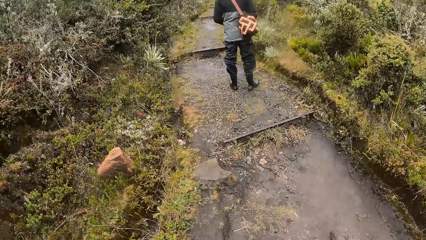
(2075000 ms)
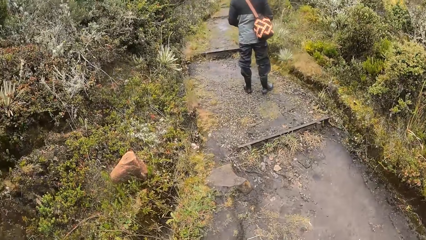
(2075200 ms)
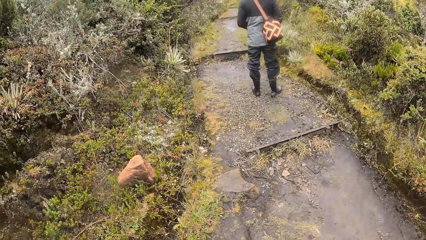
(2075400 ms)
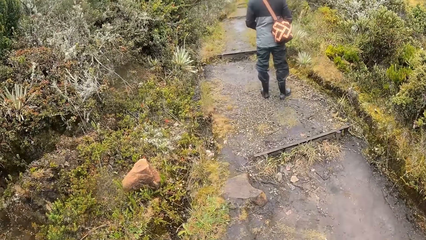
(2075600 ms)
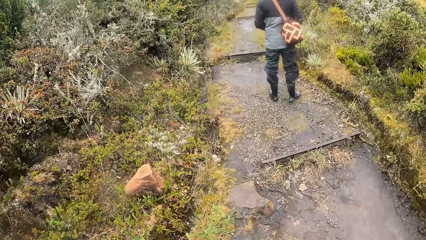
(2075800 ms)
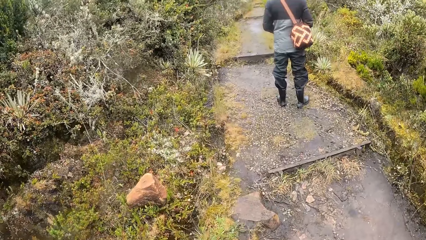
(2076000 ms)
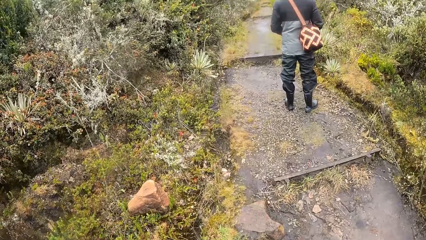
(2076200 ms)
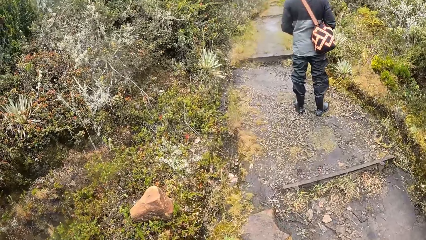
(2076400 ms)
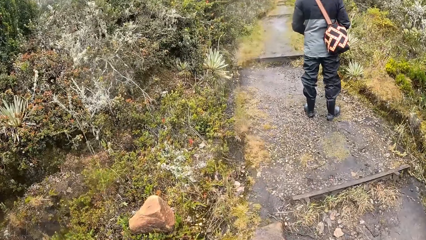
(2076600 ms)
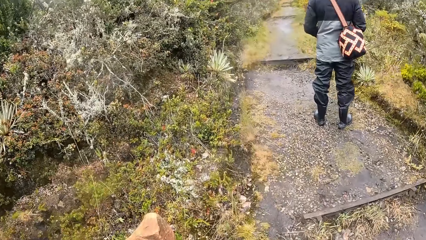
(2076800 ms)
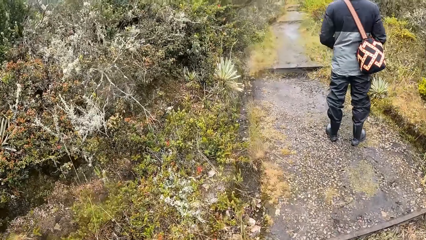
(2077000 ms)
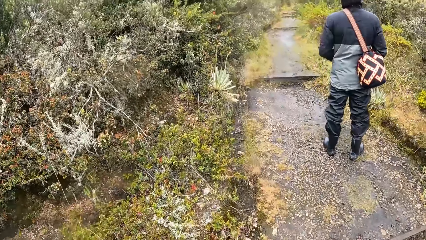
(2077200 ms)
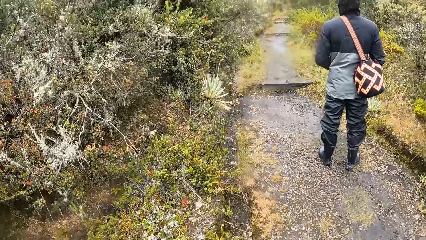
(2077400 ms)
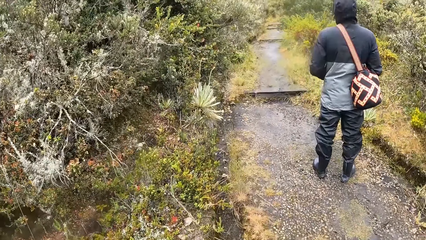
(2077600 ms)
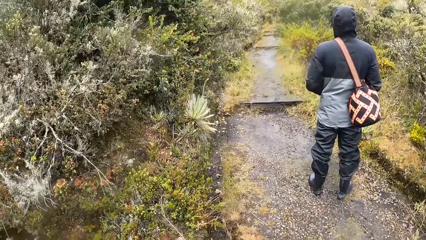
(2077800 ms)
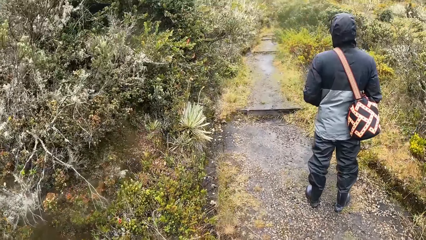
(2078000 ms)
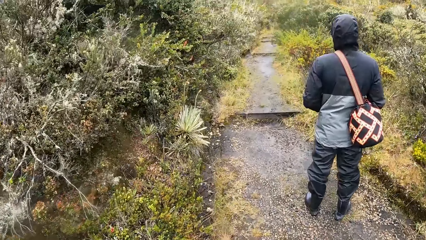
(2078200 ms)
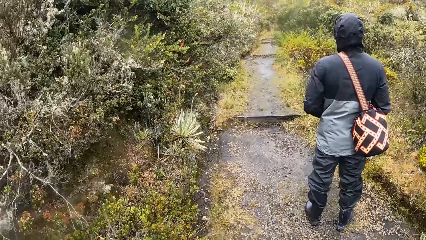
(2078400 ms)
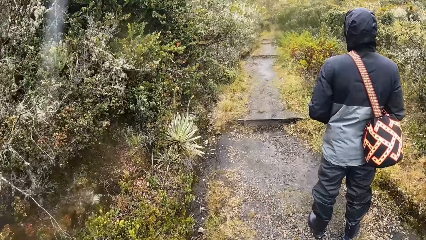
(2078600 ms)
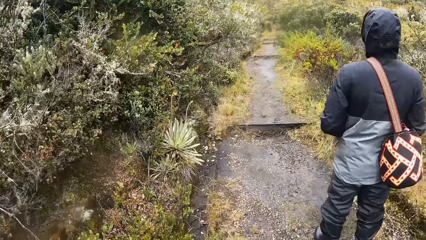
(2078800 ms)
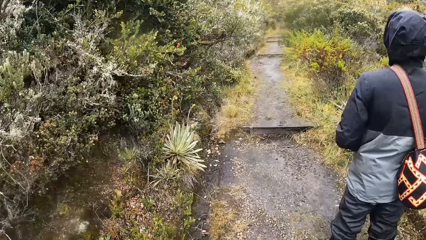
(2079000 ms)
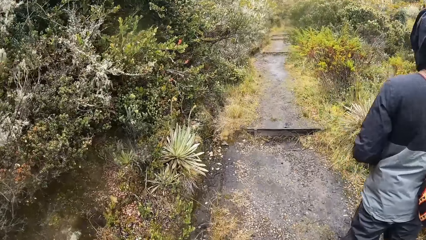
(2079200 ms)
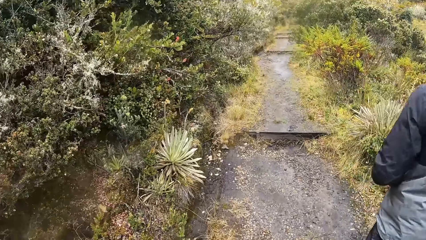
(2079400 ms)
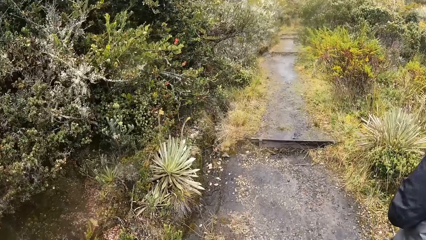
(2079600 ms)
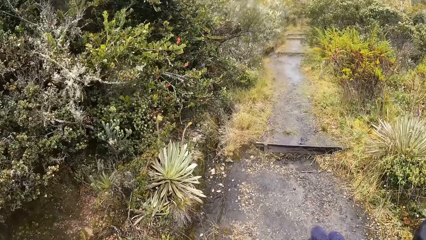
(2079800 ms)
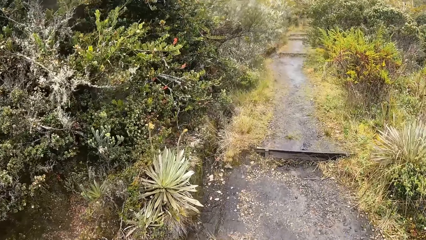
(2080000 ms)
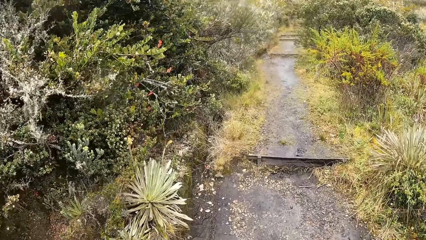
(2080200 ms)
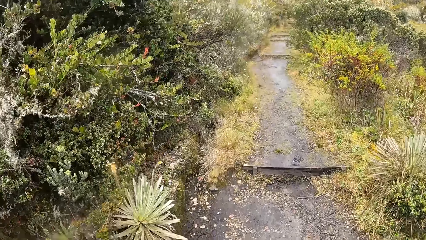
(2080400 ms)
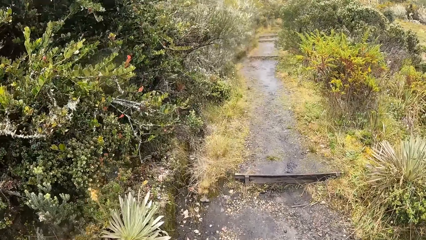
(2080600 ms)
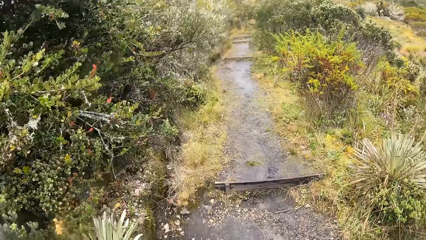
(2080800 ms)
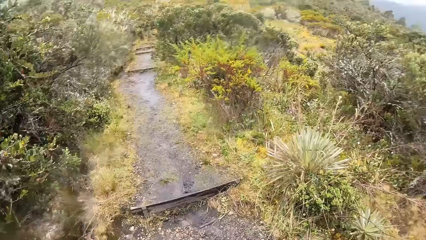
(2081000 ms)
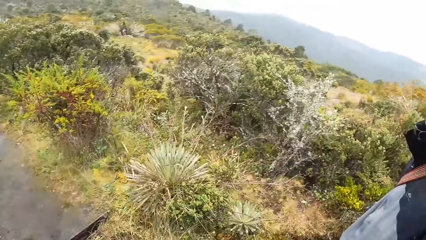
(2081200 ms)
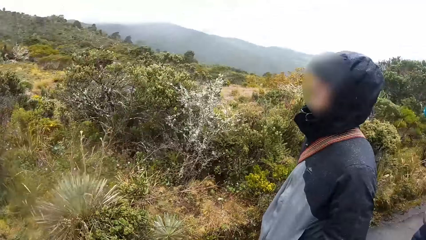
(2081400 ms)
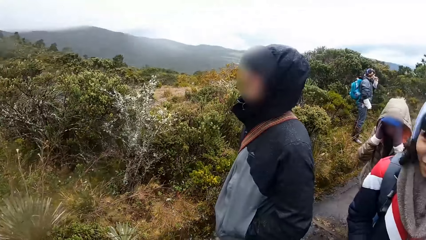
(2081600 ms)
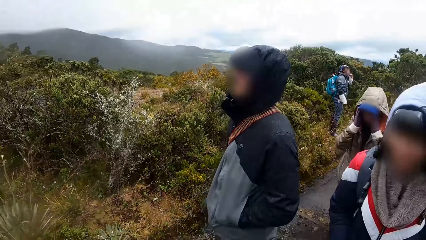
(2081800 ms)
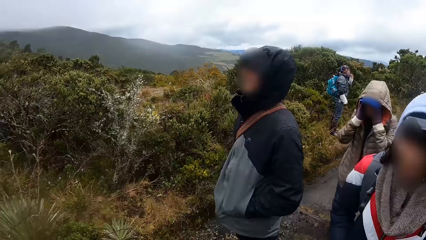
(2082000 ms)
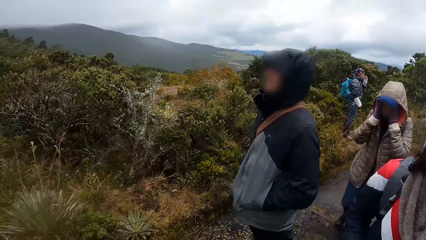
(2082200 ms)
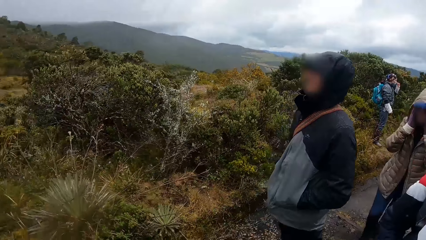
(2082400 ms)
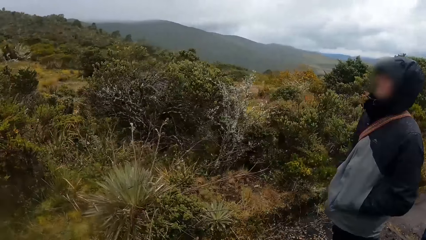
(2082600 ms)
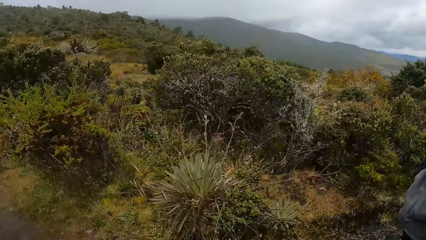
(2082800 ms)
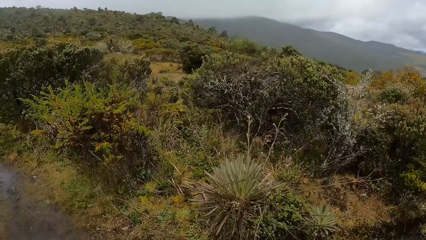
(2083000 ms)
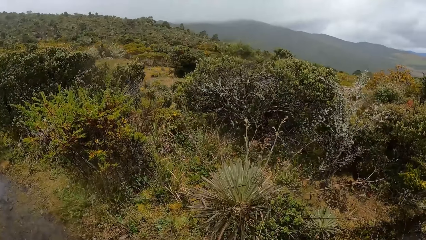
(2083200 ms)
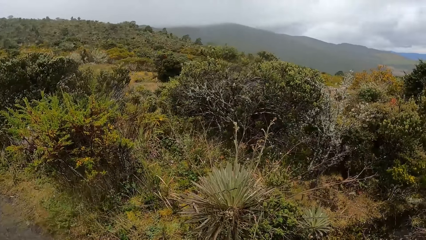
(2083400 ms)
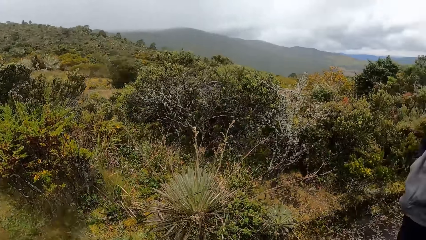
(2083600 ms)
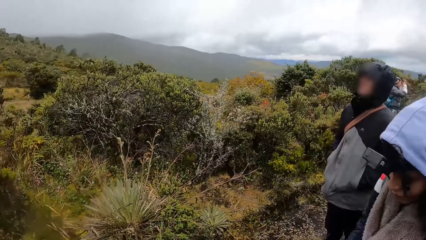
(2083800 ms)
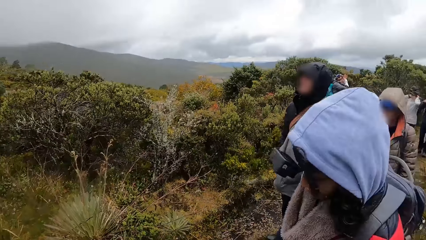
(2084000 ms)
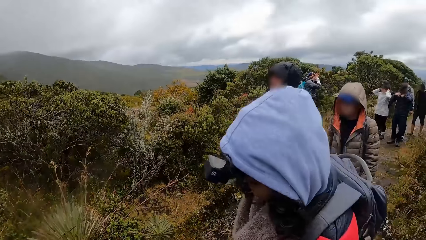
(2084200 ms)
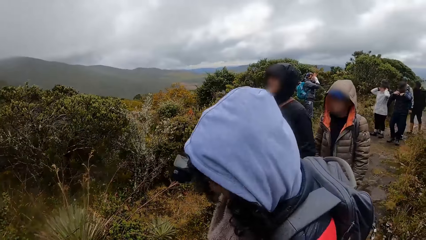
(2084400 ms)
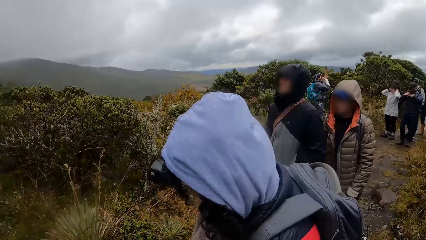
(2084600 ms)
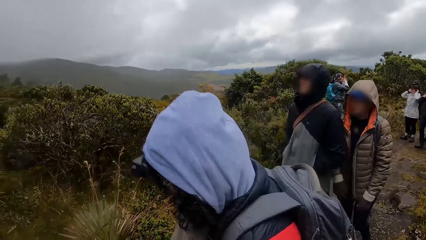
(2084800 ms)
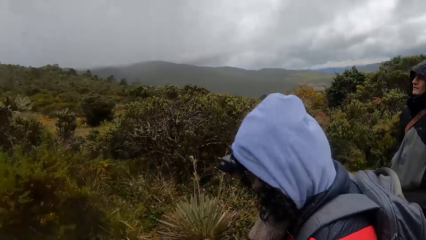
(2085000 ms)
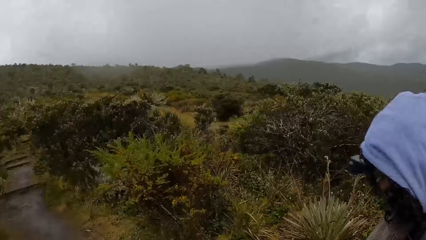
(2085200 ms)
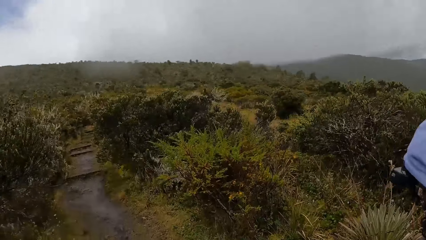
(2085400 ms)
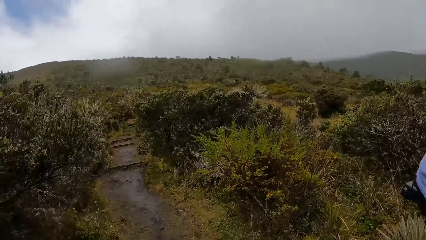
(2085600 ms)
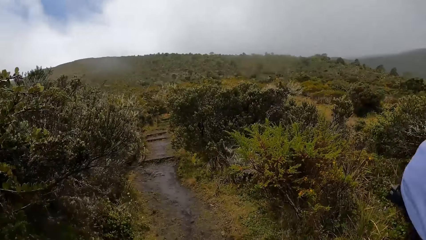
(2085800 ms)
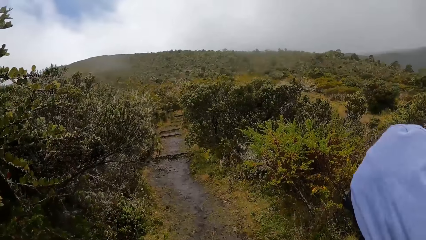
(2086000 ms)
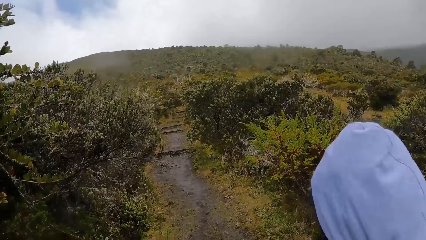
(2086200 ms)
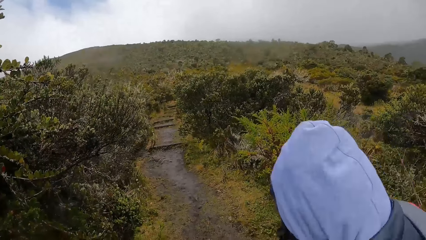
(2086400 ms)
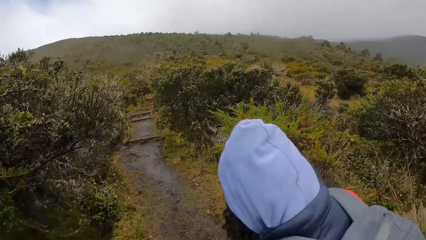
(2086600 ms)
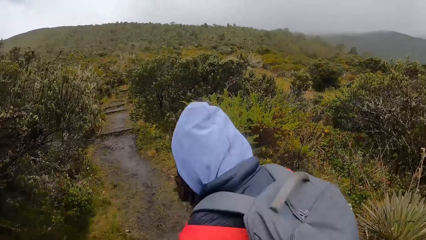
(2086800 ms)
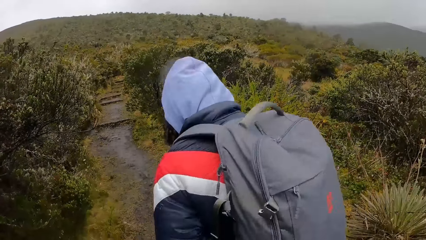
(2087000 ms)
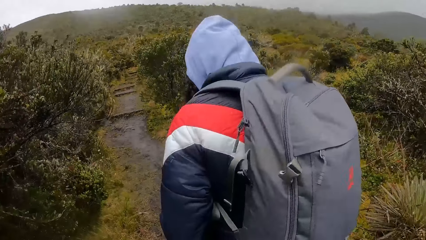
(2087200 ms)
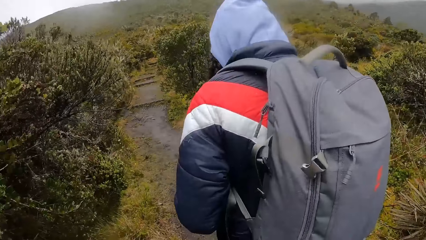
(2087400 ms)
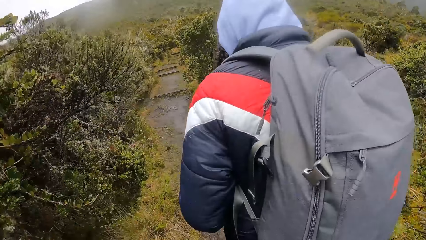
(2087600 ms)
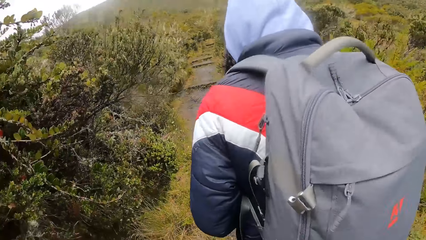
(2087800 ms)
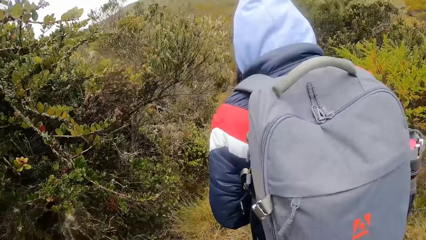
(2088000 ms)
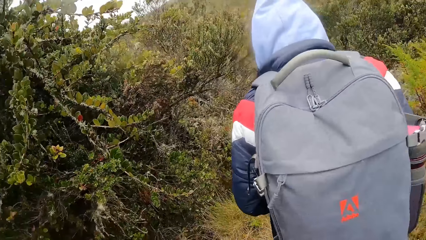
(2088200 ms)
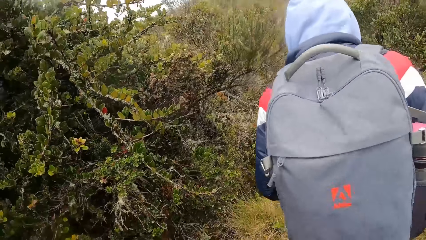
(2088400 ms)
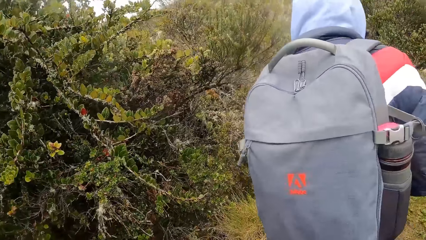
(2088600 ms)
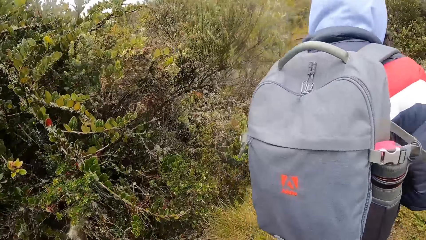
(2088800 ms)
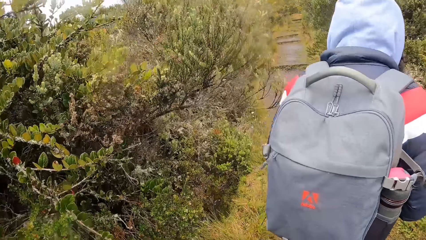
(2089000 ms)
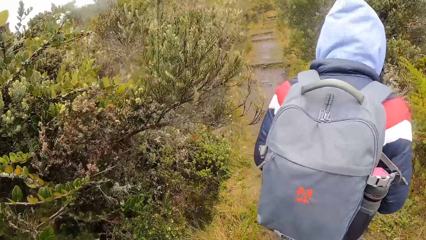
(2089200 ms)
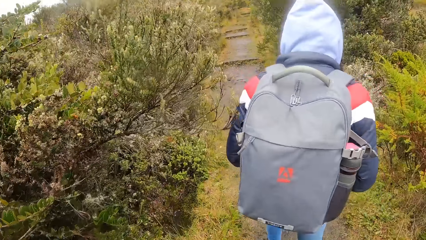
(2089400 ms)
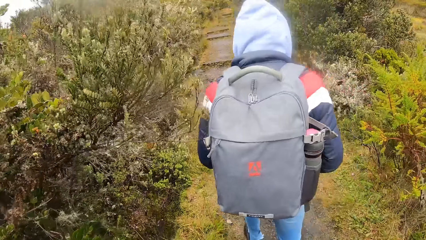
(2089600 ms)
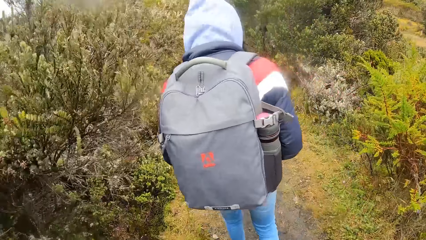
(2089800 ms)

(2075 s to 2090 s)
The camera wearer walks on the footpath. They look around.
